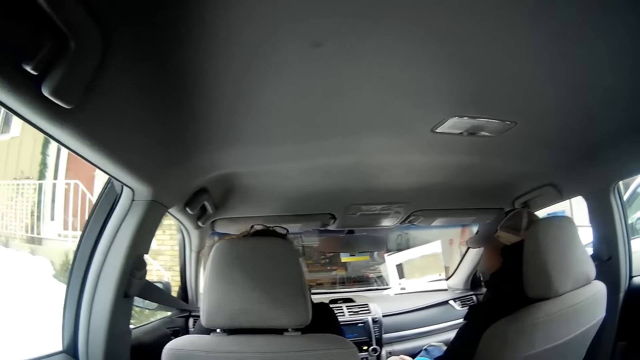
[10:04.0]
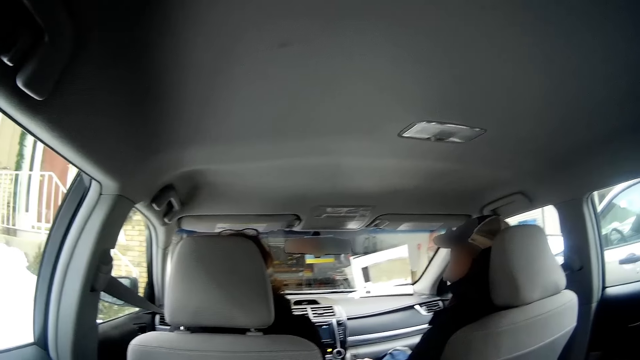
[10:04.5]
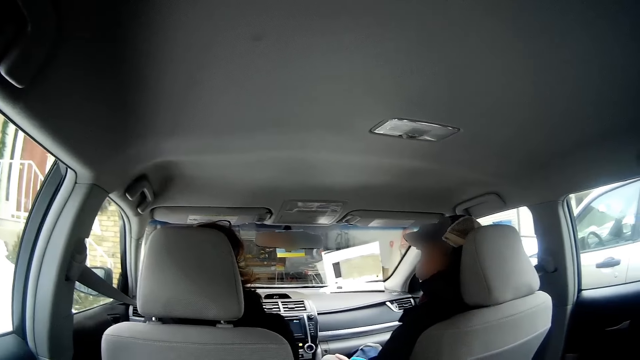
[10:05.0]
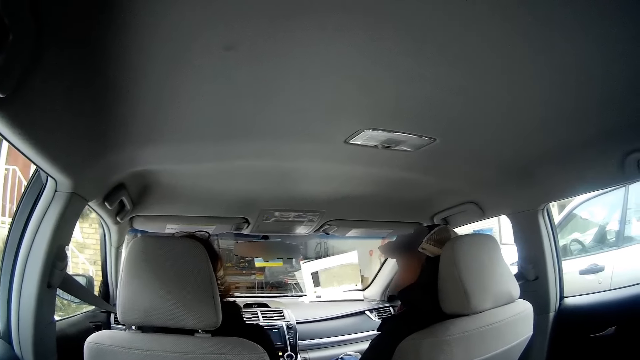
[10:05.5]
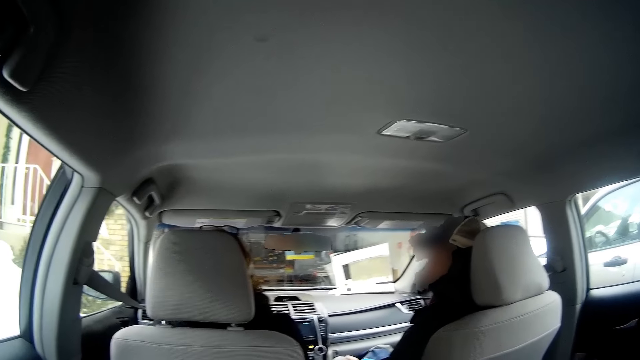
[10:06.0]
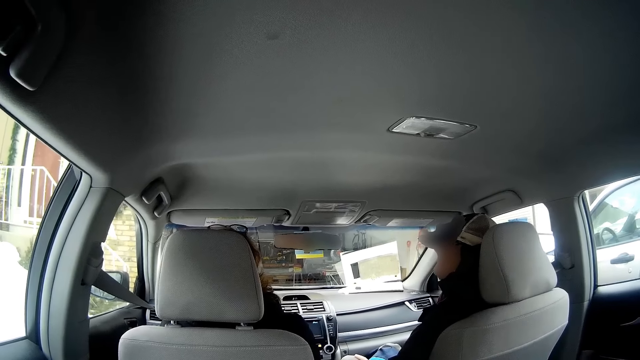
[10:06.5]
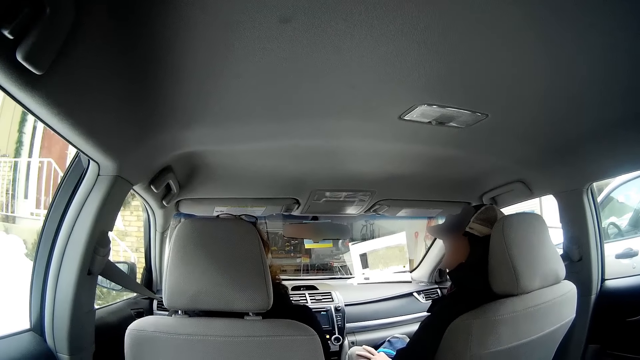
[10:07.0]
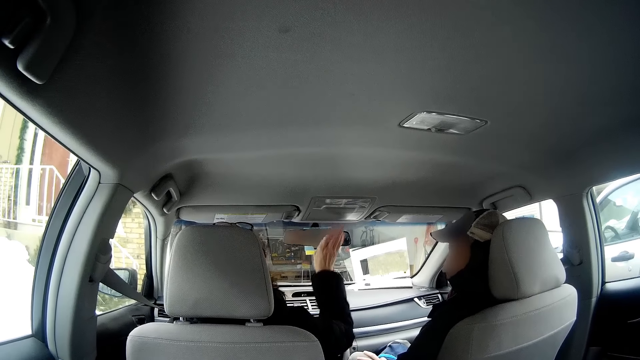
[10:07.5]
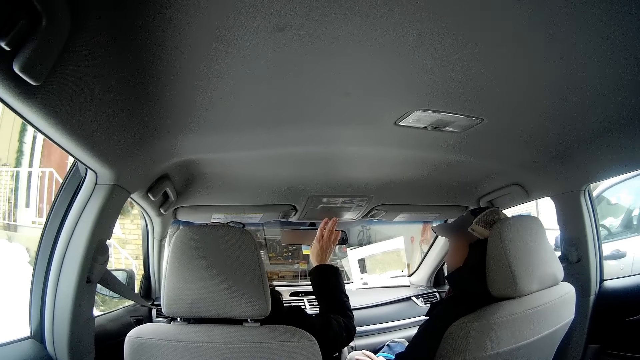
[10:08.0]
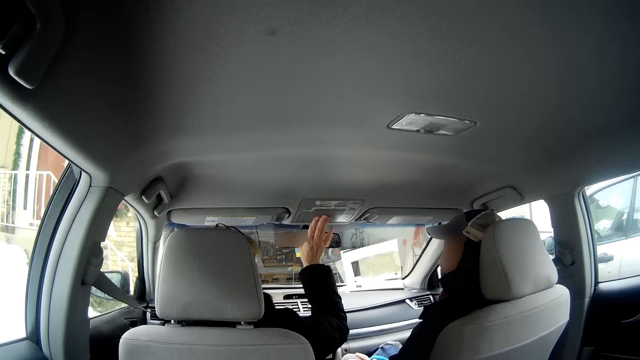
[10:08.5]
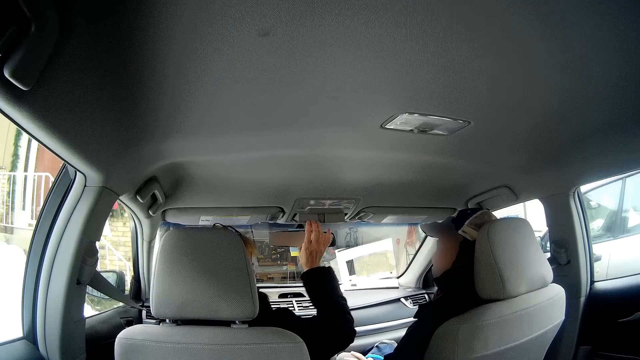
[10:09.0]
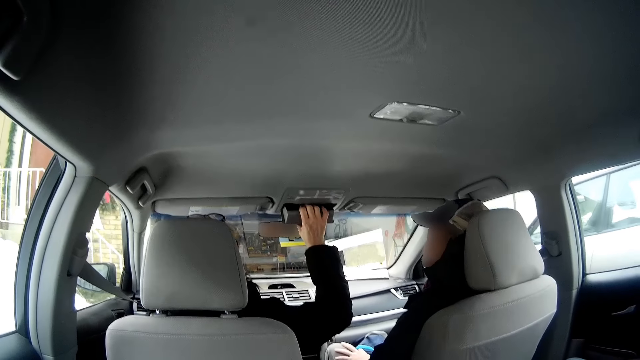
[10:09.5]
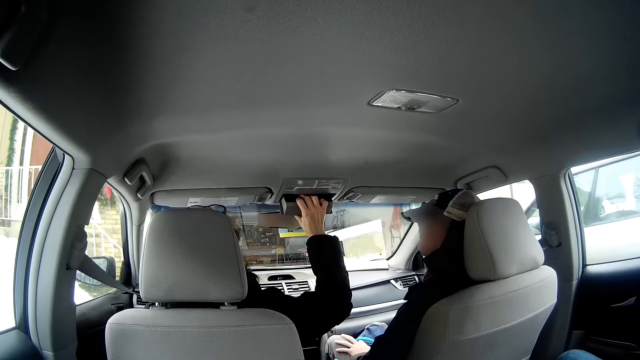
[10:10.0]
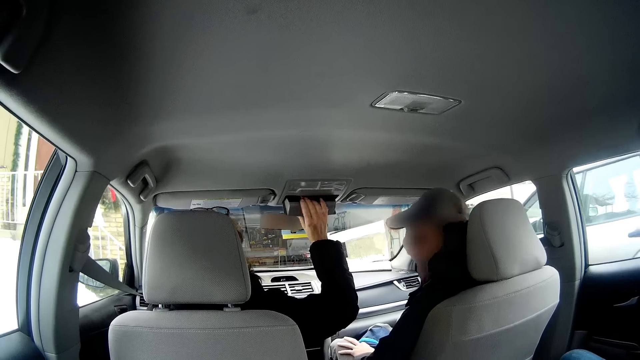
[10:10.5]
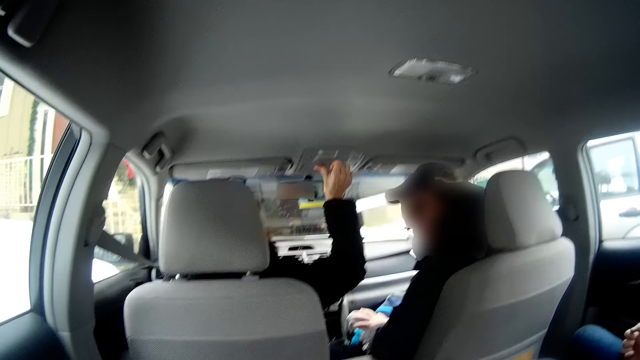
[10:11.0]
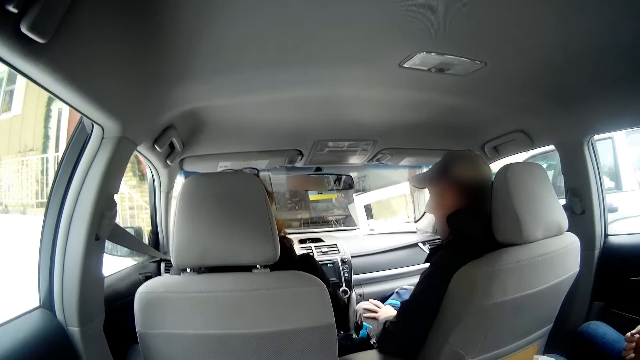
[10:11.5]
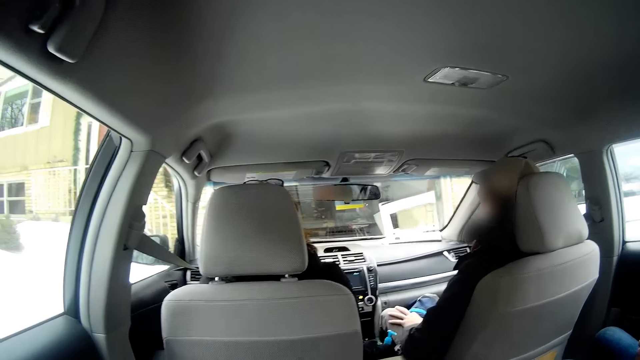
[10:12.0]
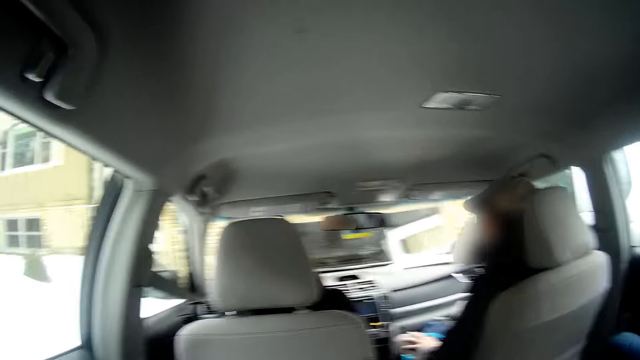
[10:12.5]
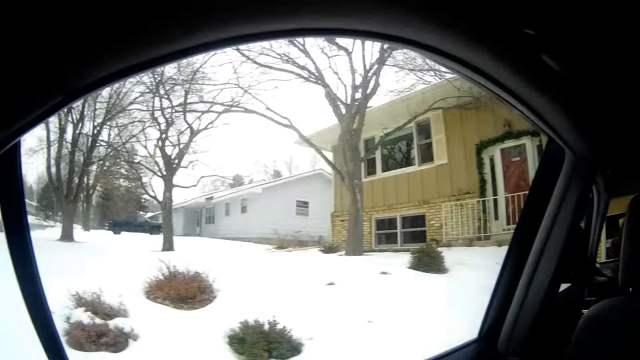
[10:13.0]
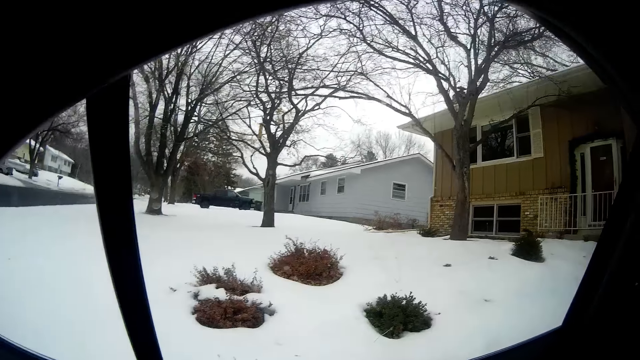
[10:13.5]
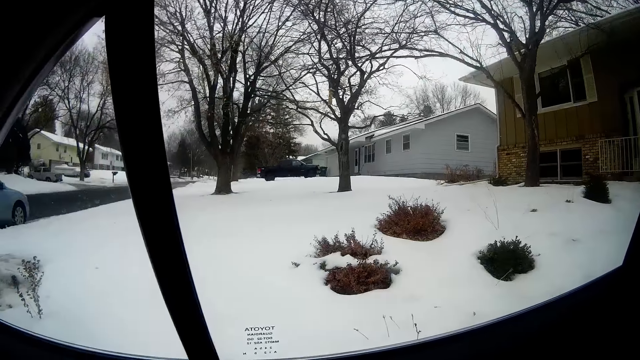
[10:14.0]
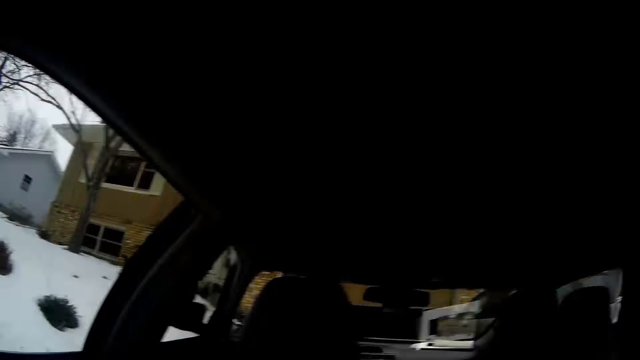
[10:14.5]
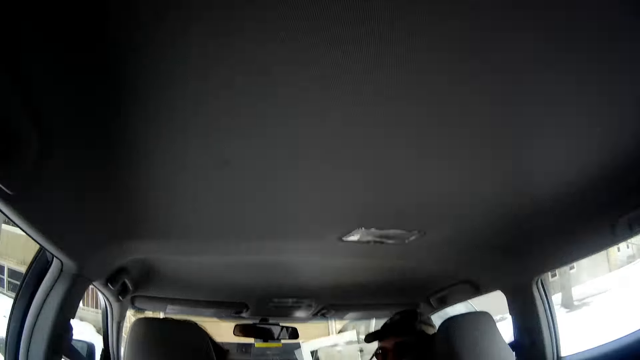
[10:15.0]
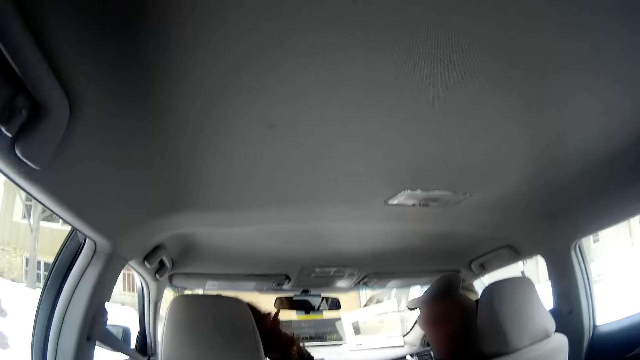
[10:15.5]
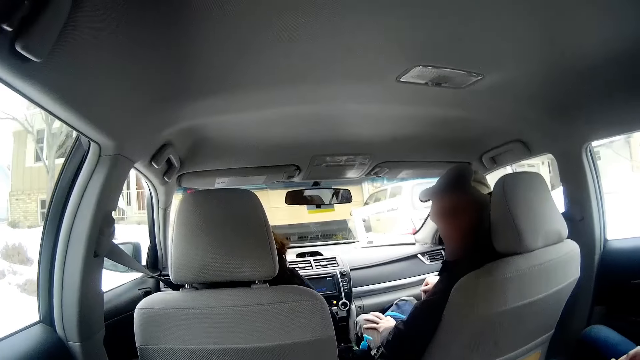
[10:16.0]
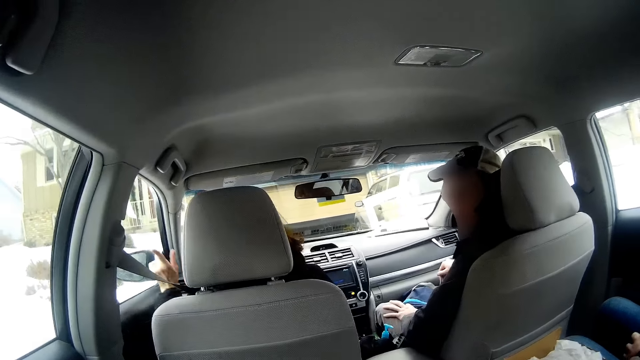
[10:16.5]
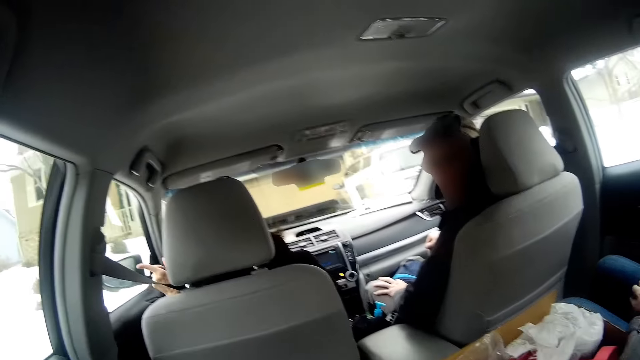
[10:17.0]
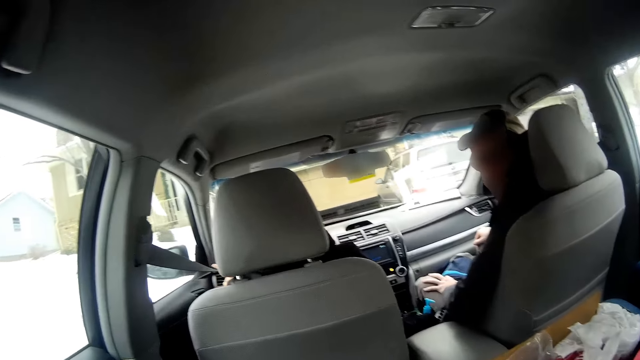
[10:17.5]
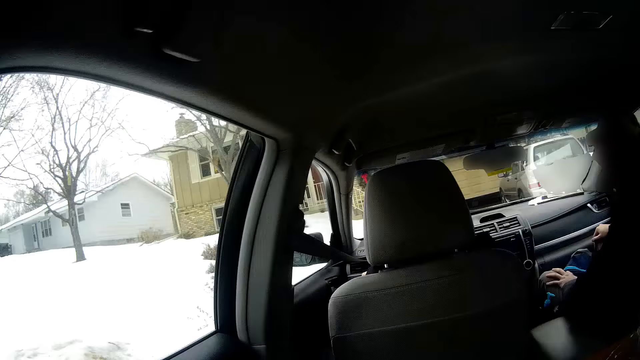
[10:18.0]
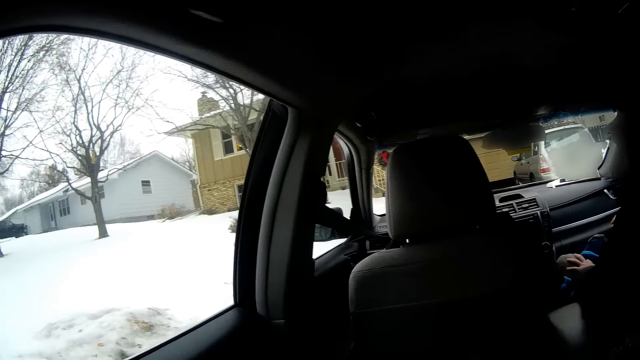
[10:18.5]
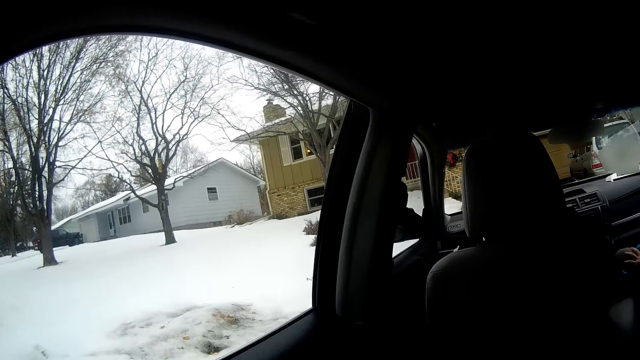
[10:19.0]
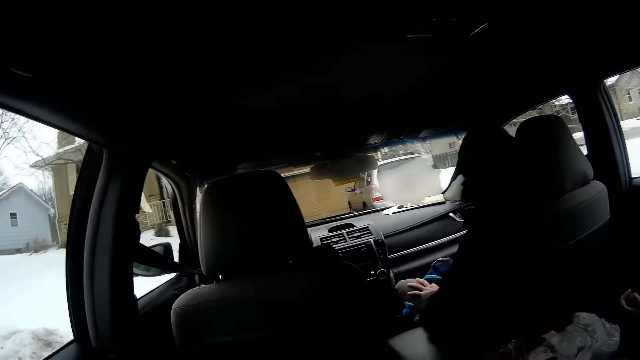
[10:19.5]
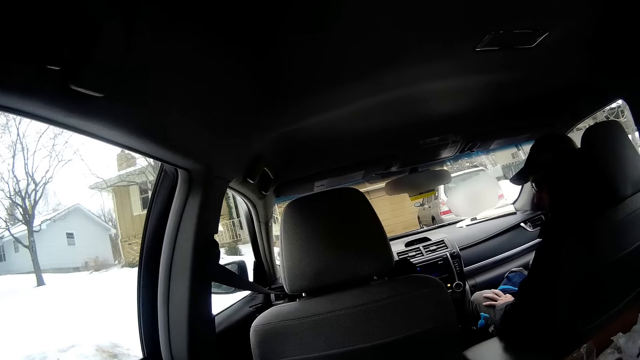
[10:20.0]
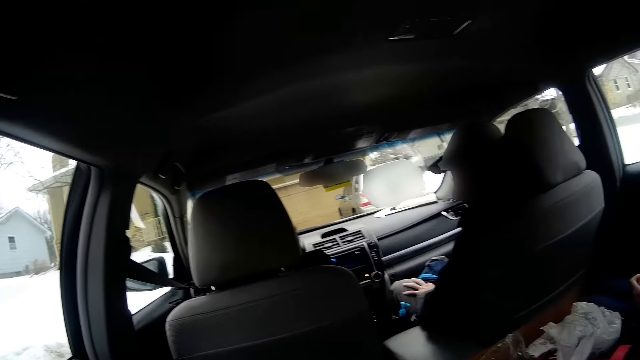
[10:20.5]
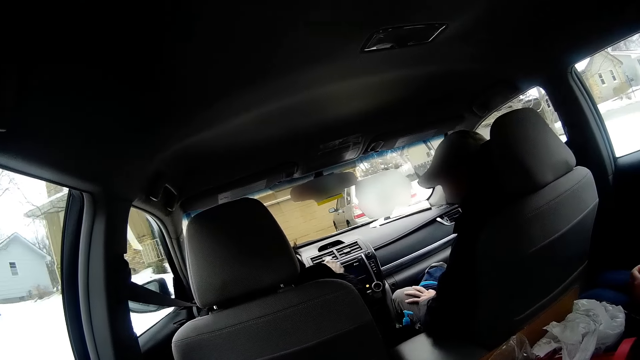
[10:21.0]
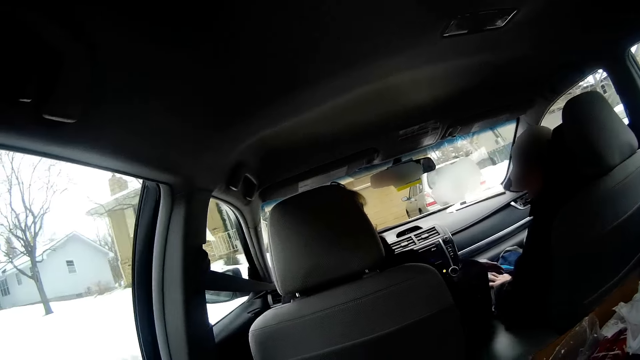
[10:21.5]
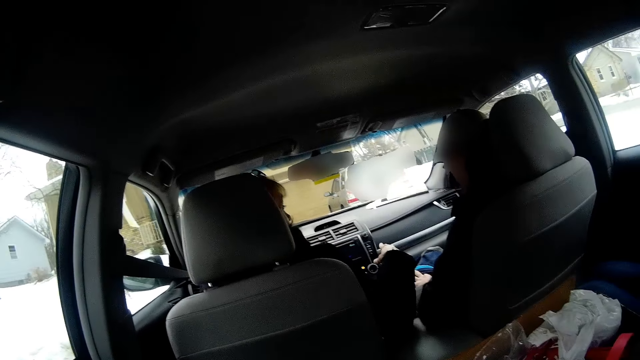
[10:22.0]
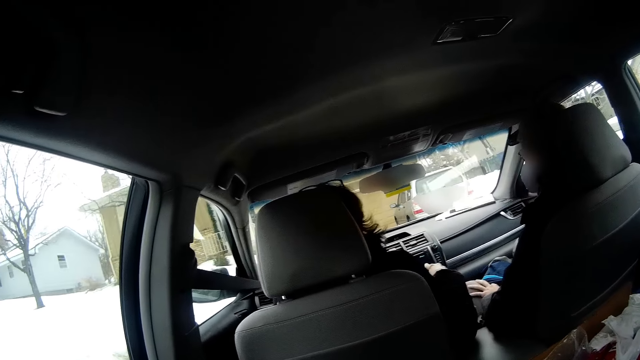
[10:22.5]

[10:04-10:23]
The woman opens a compartment in the car and reverses the car. The woman closes the compartment in the car. The man looks at the back. The camera wearer turns around. The woman touches the man.

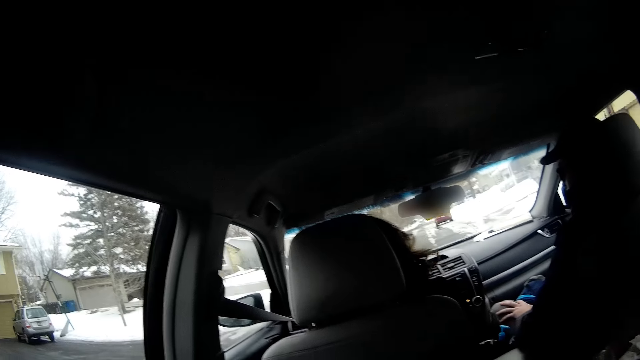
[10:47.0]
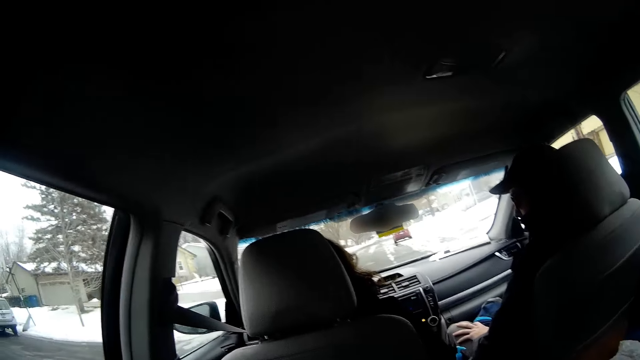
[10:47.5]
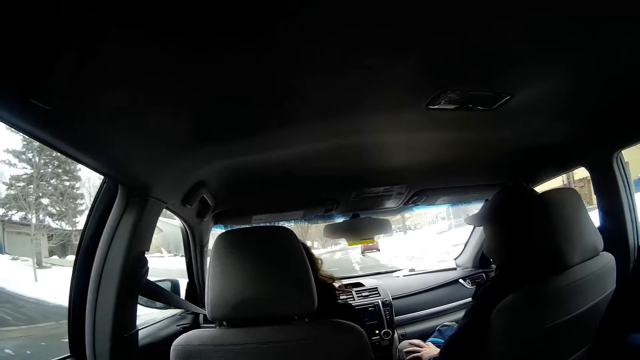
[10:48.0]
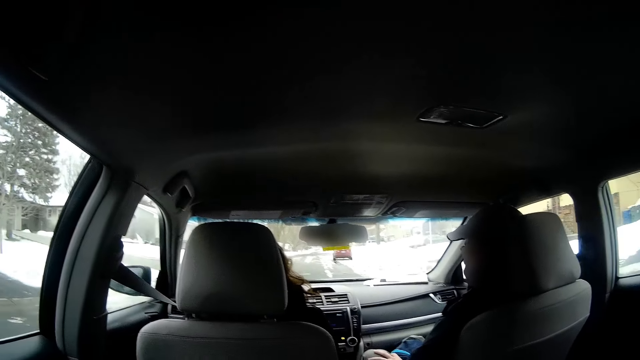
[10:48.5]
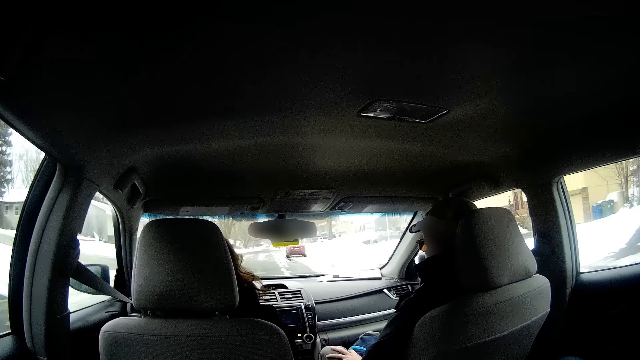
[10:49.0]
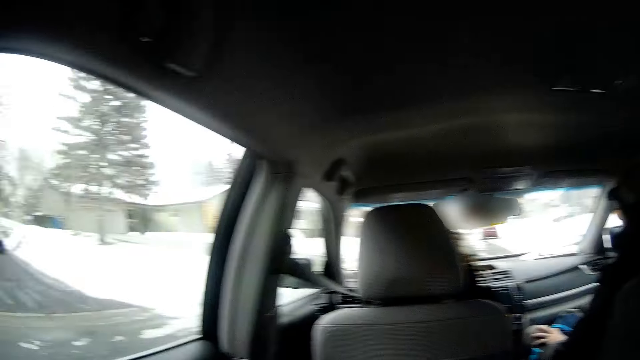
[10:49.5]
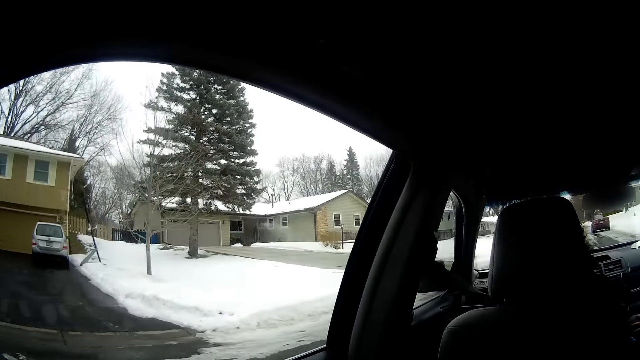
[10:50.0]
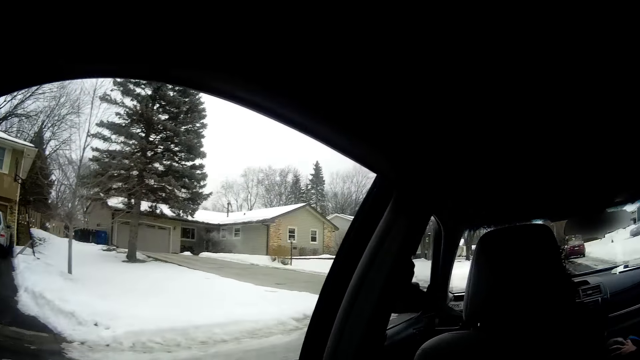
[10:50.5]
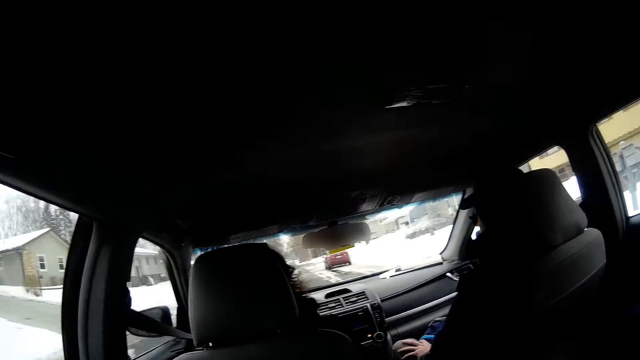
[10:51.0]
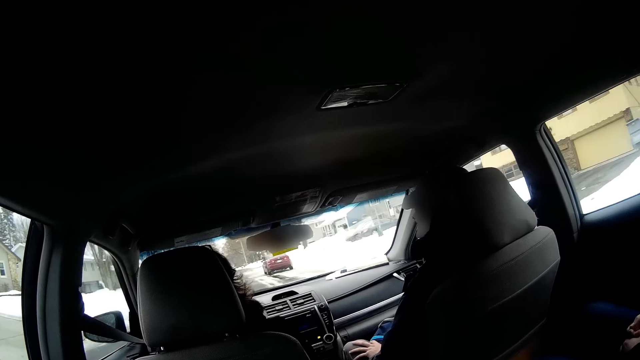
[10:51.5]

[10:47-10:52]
The woman drives the car forward. The camera wearer turns around.
